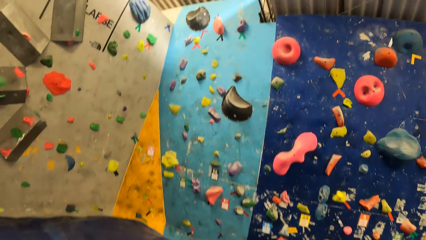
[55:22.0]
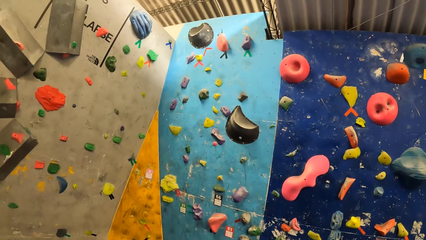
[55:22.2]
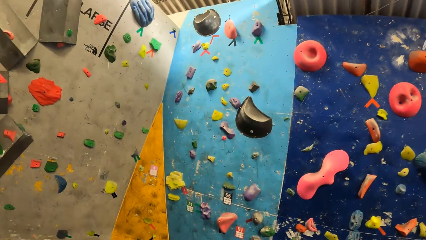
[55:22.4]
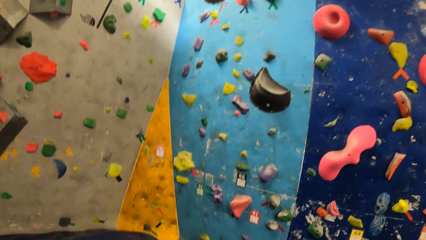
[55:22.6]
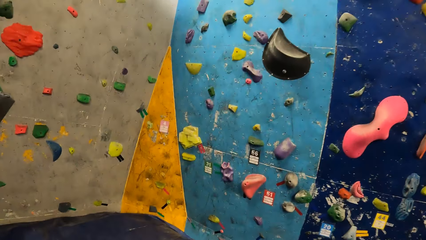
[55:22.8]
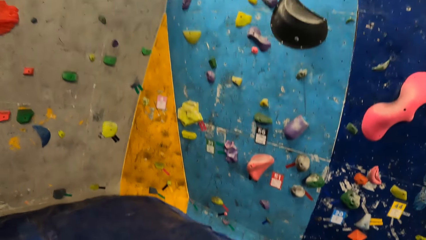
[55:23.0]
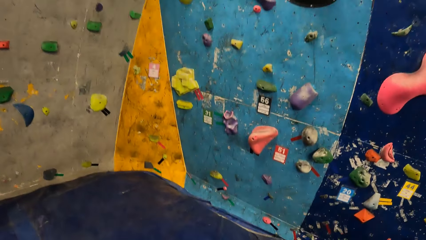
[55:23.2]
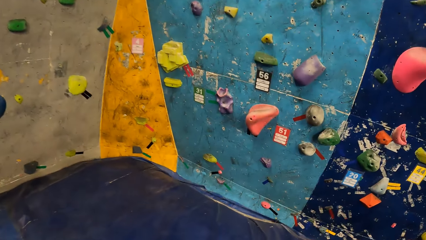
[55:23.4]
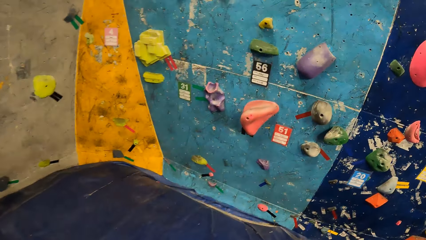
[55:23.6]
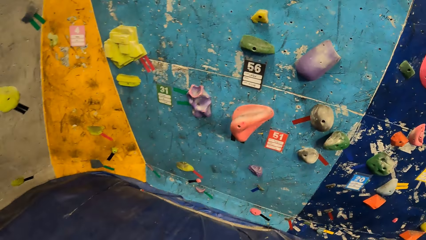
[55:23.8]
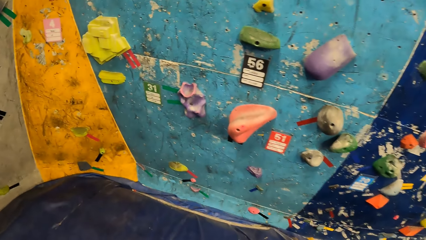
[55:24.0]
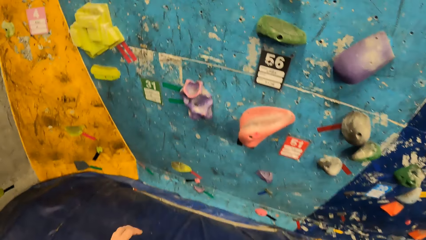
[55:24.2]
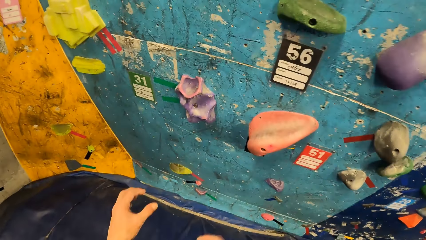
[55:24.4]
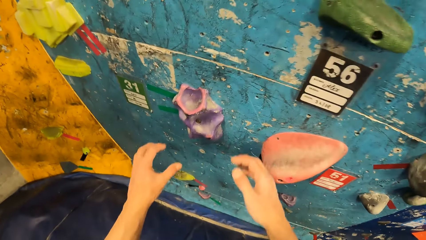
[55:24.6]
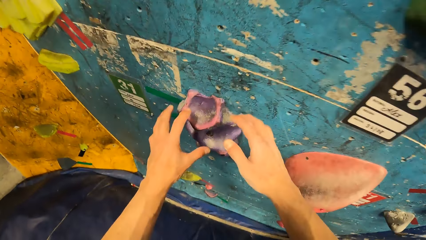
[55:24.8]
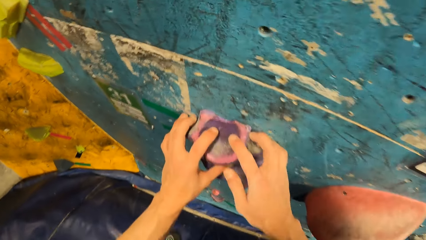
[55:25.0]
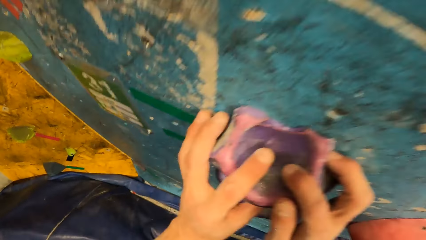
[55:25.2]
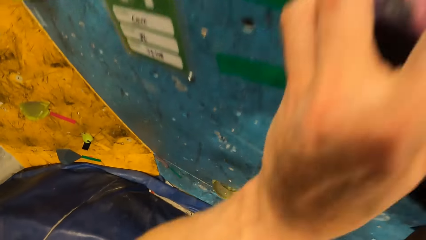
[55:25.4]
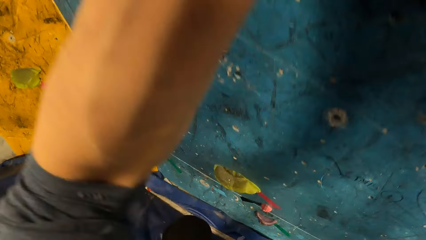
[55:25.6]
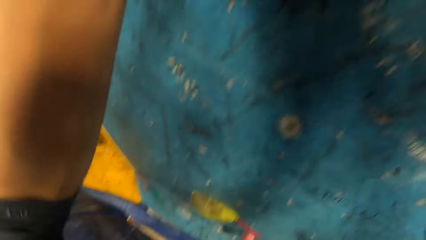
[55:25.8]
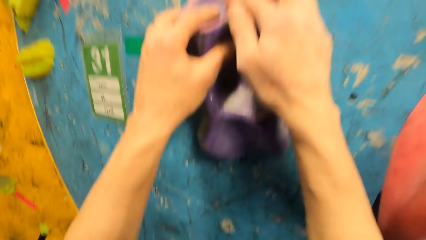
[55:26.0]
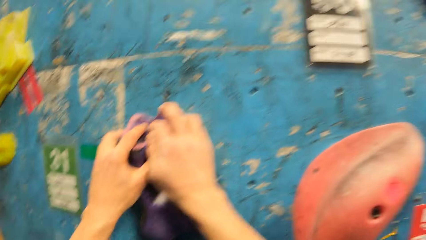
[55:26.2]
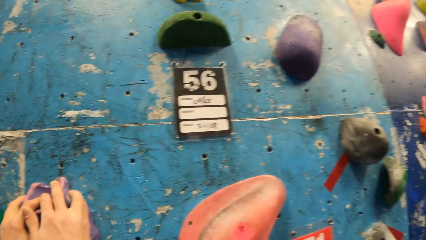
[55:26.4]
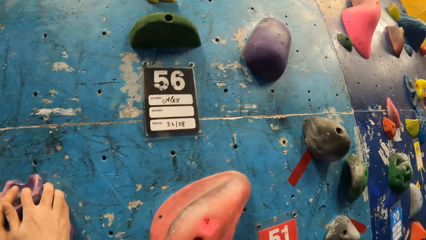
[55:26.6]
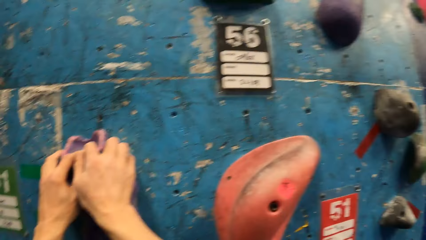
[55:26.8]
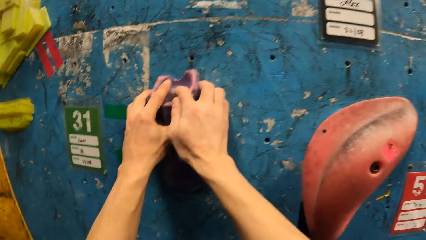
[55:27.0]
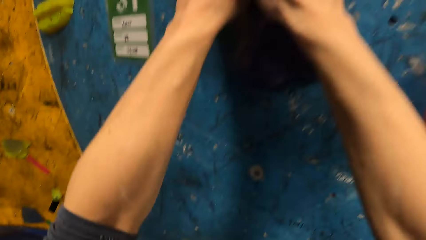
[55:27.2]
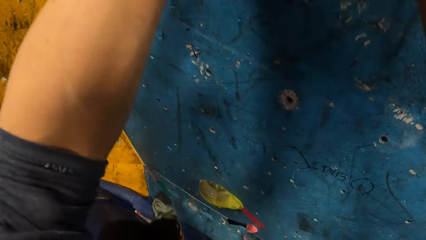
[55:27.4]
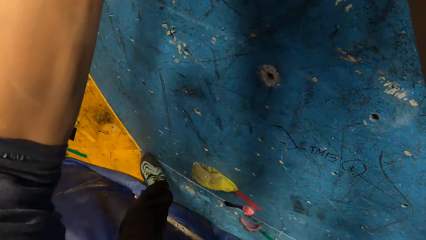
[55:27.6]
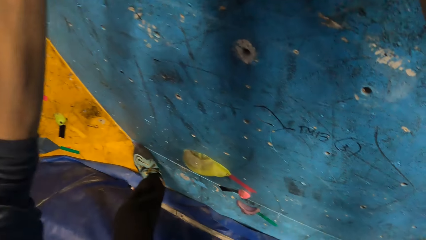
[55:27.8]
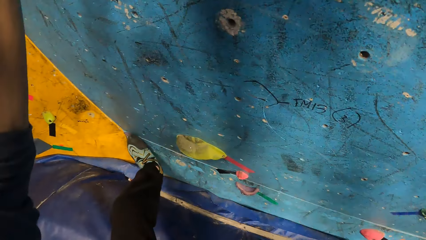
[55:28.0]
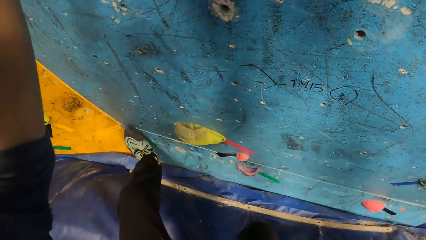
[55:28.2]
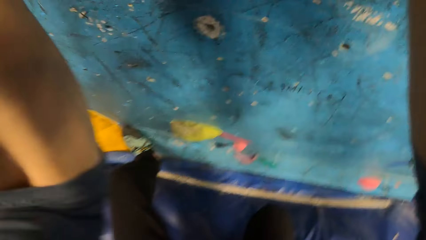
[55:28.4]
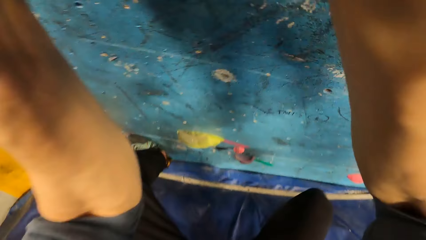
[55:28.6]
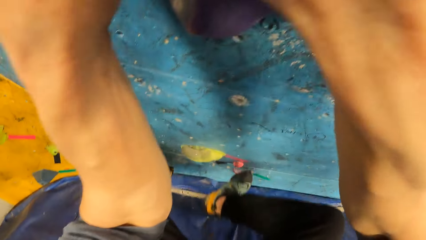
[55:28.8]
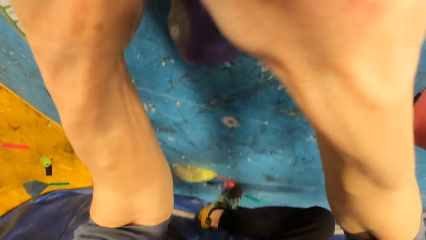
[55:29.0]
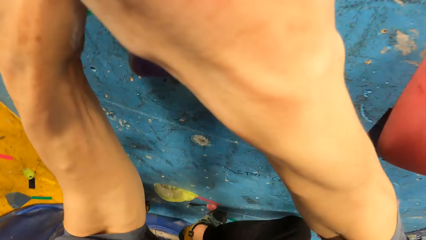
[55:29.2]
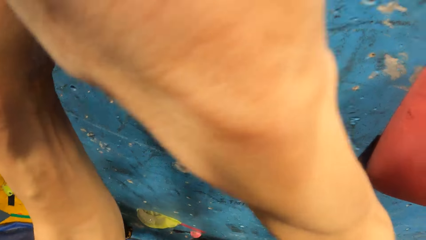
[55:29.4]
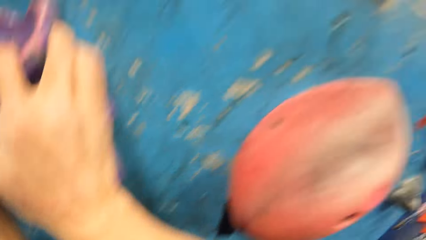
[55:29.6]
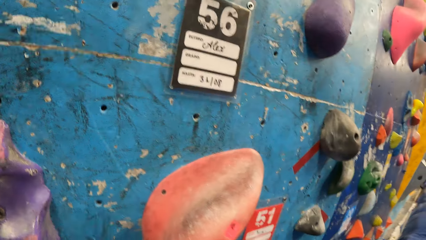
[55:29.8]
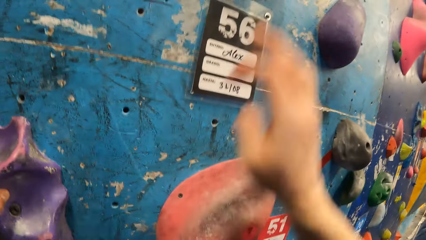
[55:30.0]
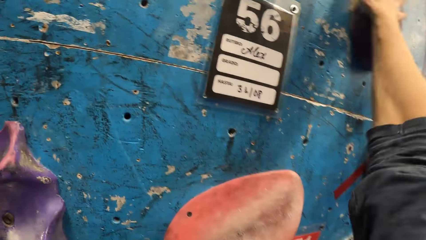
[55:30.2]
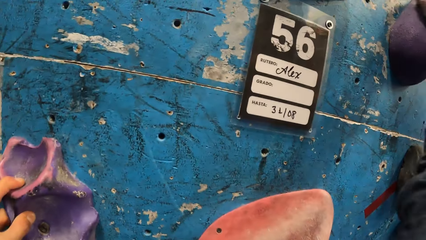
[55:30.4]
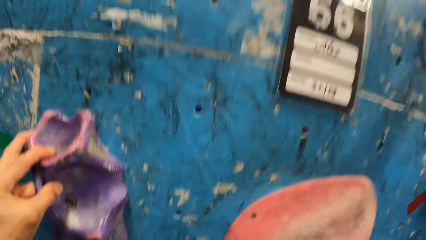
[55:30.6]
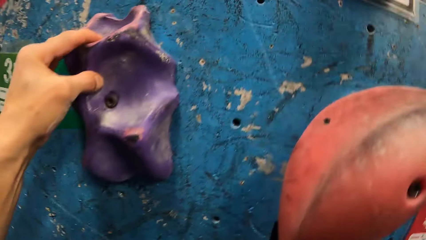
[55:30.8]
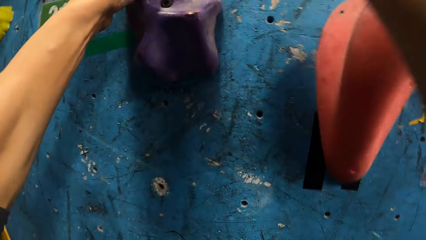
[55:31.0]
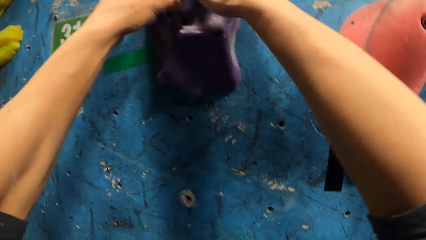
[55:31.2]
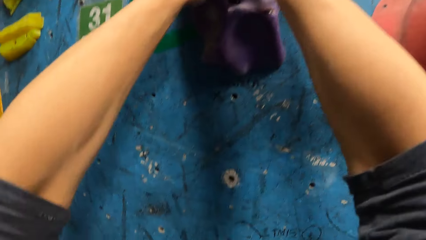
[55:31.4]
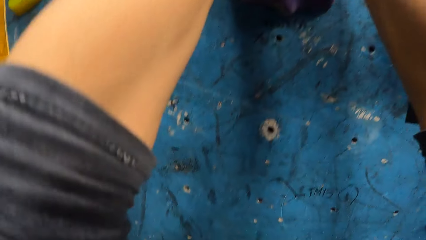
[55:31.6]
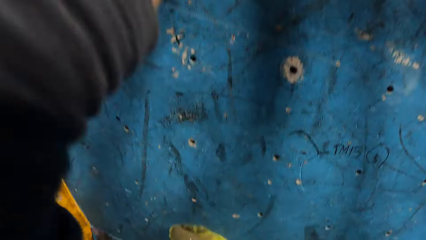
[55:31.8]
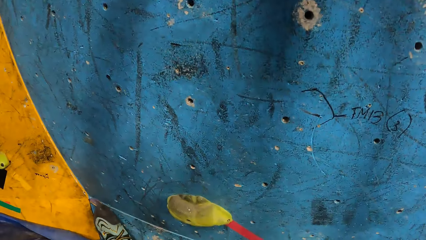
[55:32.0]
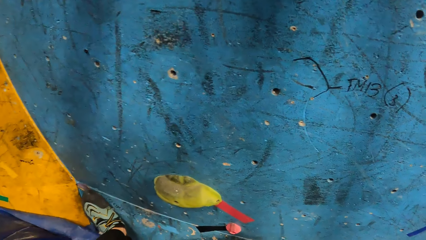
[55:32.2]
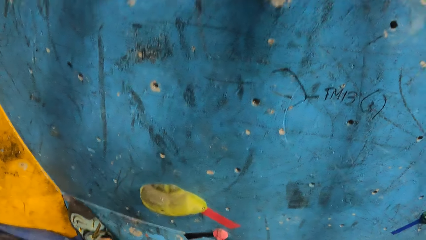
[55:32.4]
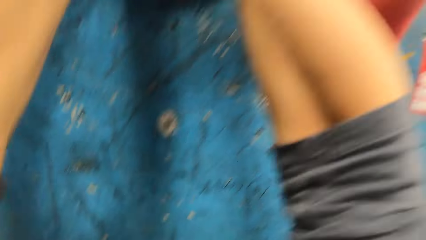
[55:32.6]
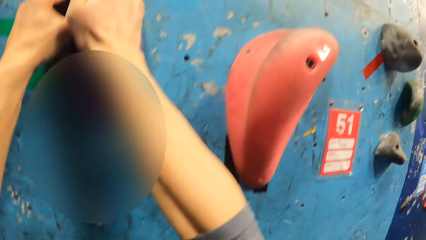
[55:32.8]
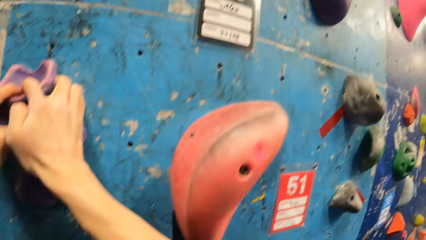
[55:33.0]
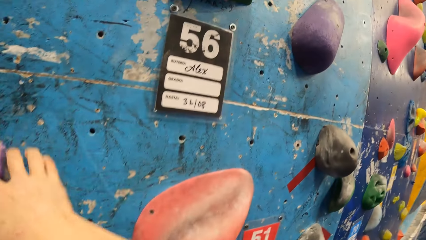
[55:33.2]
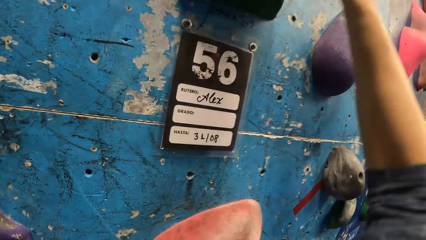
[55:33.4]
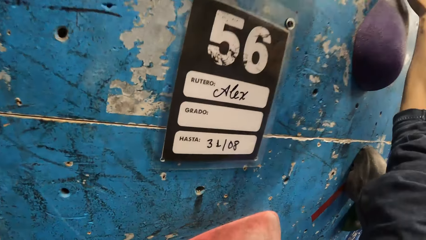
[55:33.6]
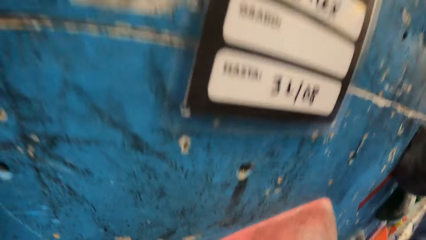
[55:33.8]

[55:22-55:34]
The camera wearer walks towards the boulder. They hold the wall with both hands. They climb the wall.

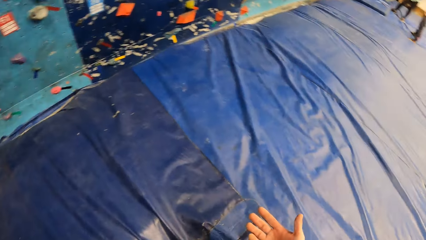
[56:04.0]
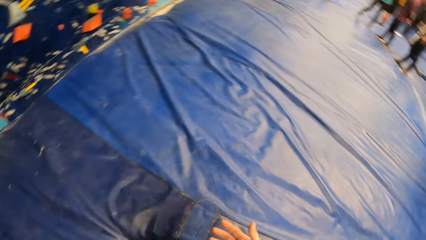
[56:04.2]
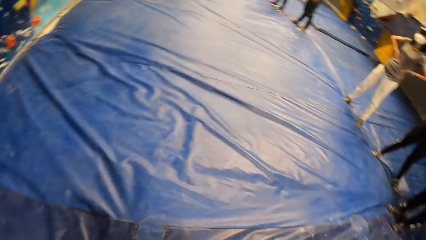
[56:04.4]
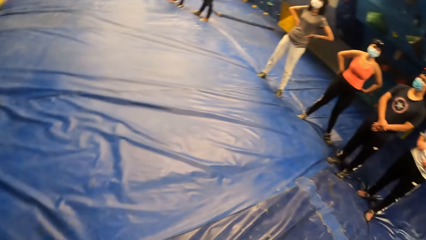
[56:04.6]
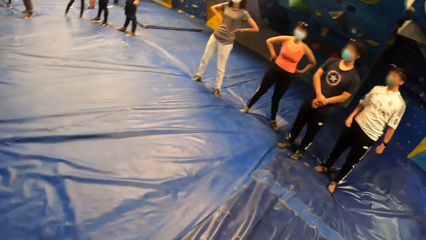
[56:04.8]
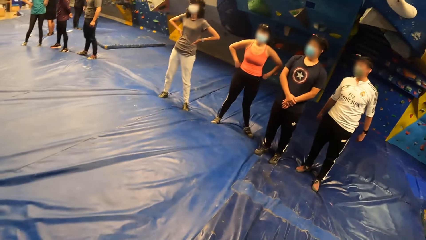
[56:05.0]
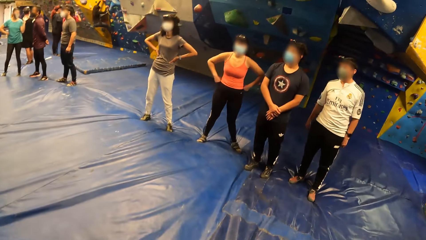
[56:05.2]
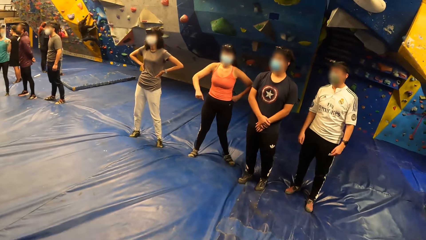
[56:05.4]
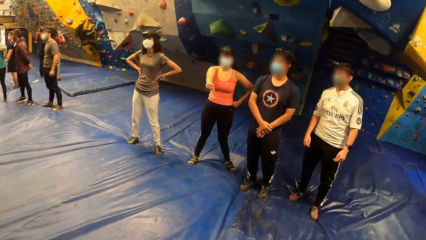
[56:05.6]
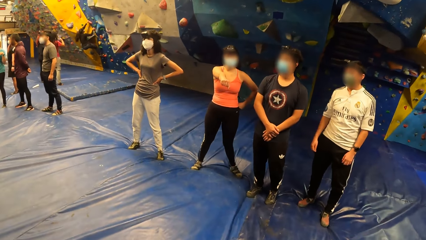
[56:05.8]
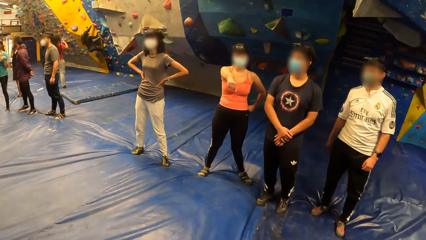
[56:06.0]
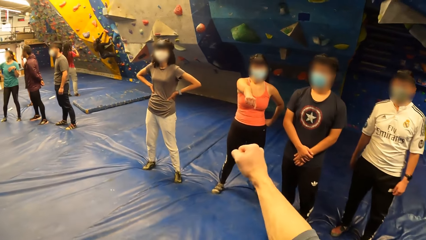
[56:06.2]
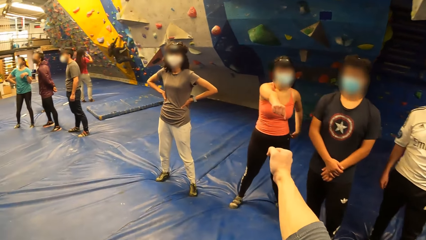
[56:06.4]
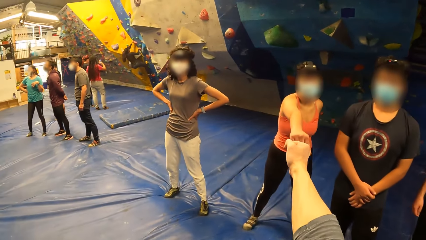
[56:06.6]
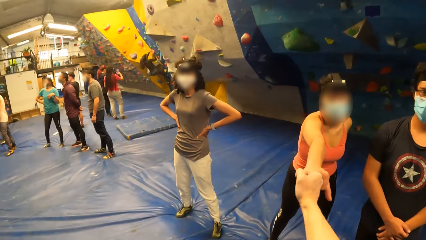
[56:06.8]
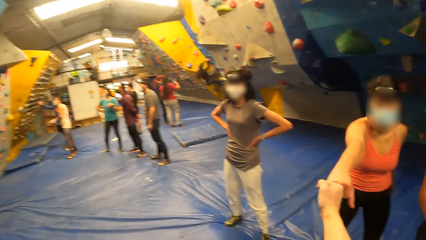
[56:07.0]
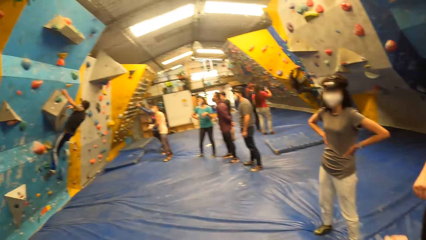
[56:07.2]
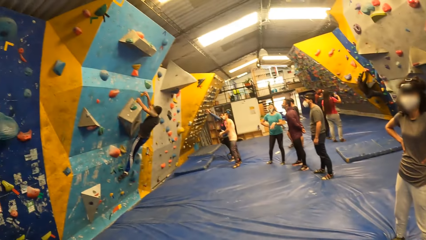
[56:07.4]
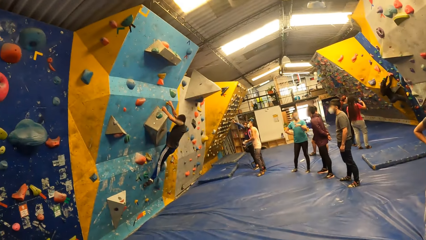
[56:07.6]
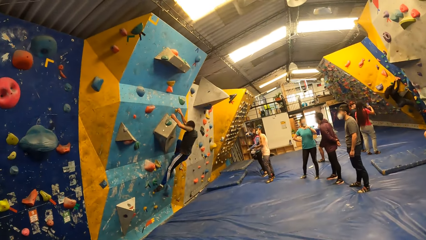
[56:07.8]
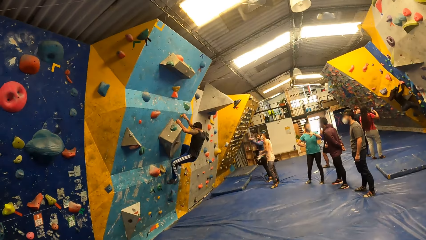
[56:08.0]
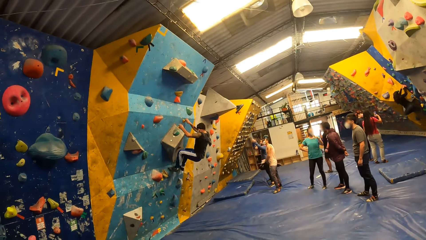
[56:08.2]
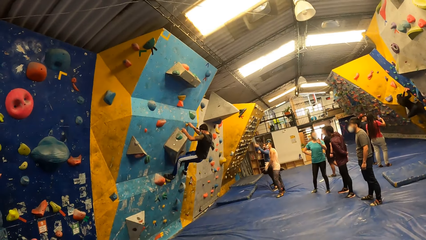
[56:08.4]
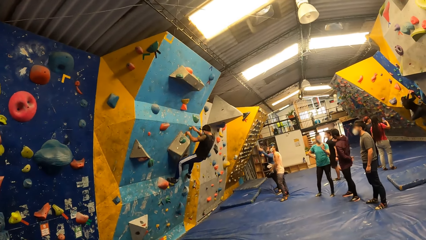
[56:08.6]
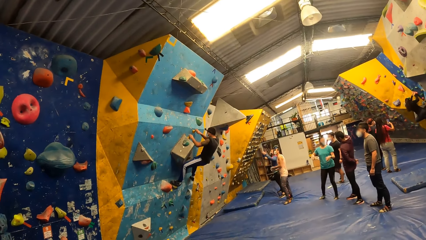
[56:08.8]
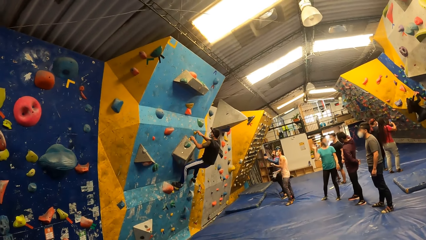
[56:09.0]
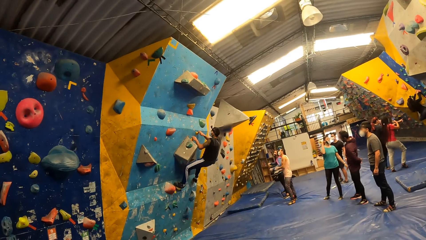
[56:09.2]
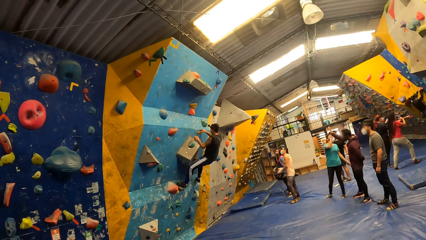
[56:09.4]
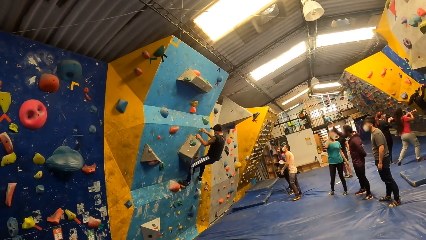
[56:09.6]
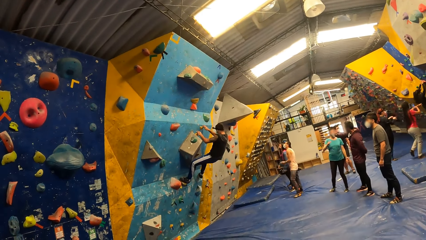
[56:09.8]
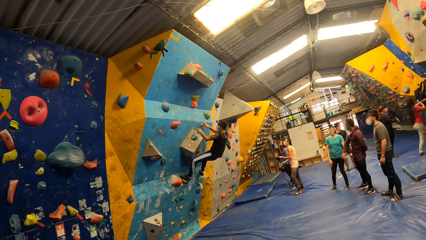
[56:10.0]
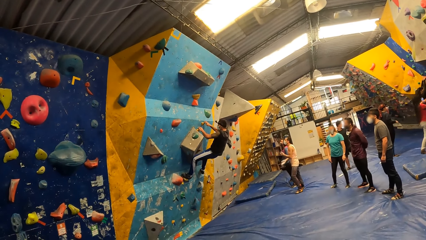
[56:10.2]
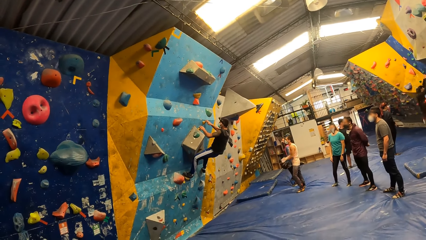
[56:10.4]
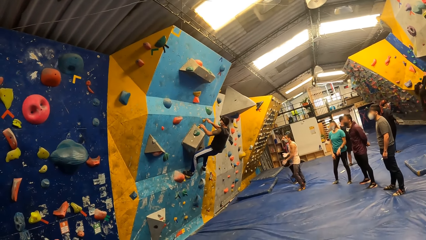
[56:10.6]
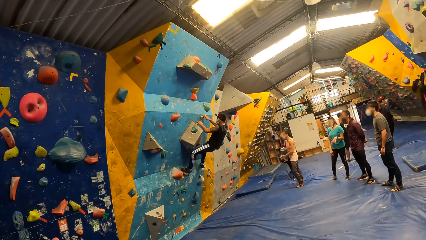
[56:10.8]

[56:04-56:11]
The camera wearer walks towards a woman. He jams his right fist with the woman's right fist. A man climbs the boulder.
